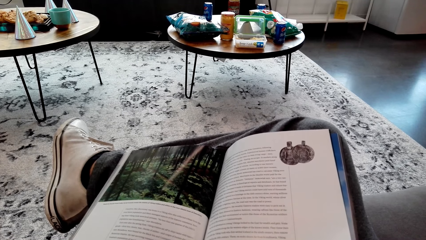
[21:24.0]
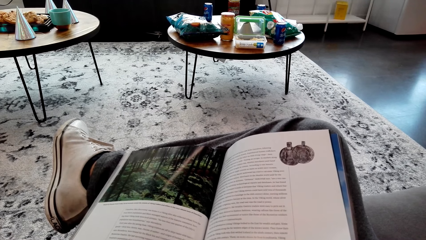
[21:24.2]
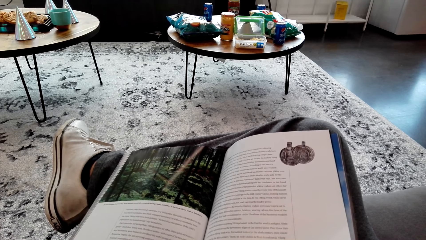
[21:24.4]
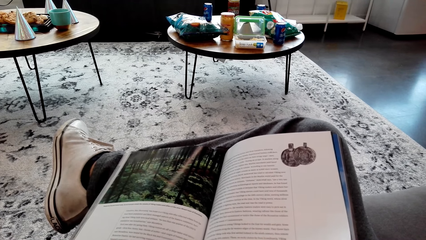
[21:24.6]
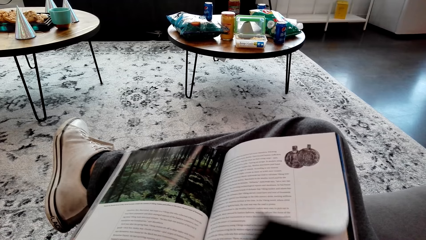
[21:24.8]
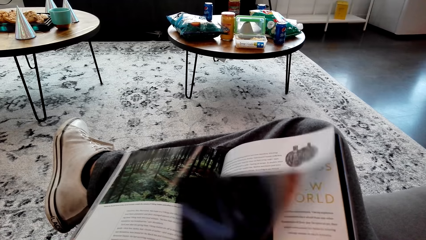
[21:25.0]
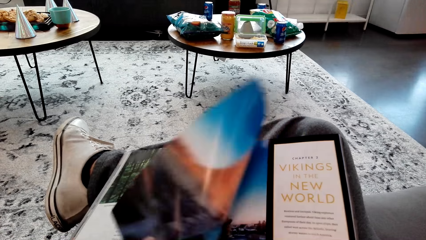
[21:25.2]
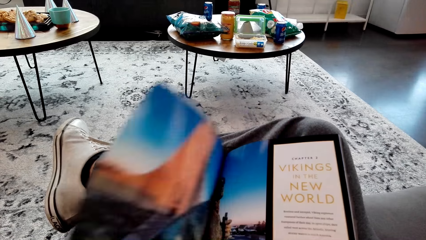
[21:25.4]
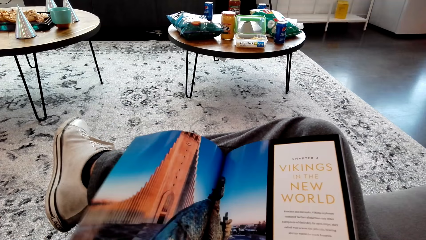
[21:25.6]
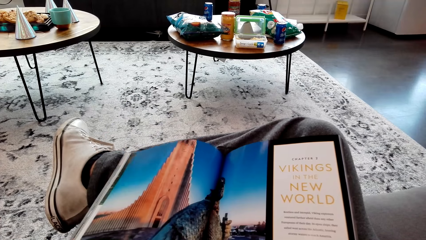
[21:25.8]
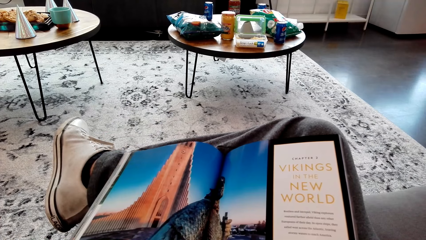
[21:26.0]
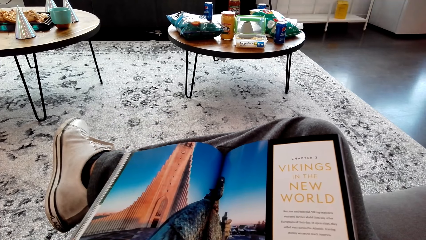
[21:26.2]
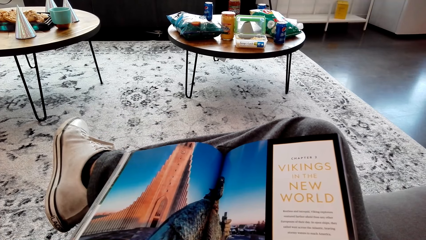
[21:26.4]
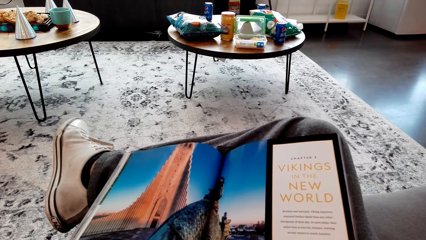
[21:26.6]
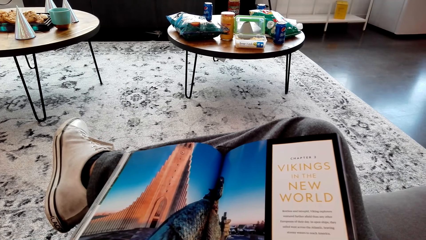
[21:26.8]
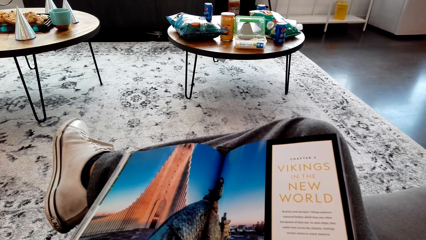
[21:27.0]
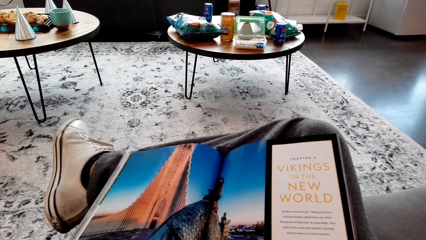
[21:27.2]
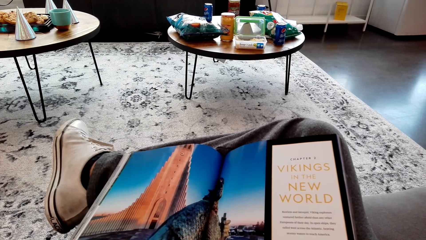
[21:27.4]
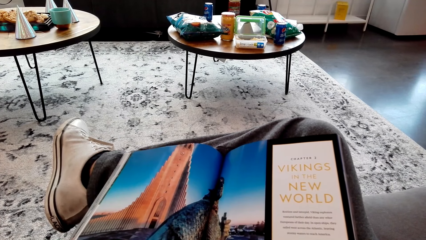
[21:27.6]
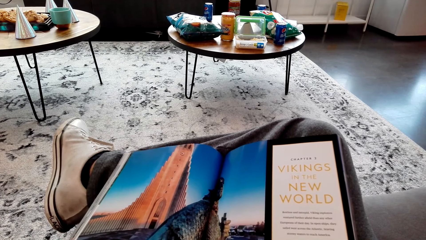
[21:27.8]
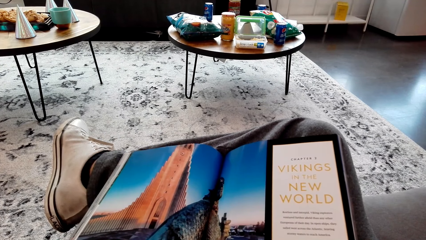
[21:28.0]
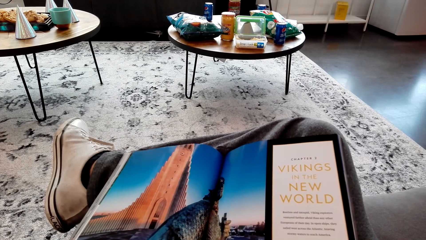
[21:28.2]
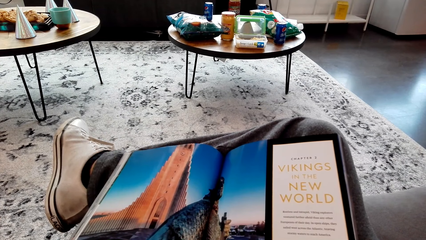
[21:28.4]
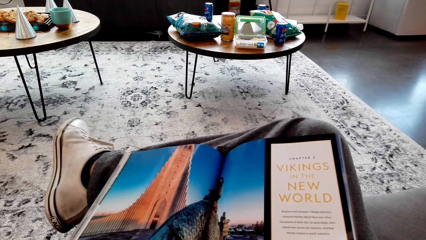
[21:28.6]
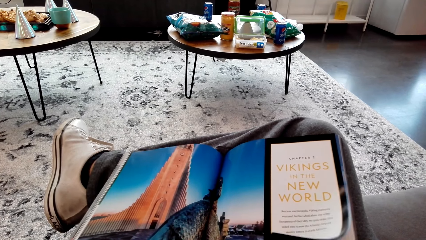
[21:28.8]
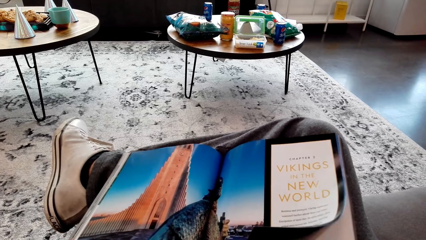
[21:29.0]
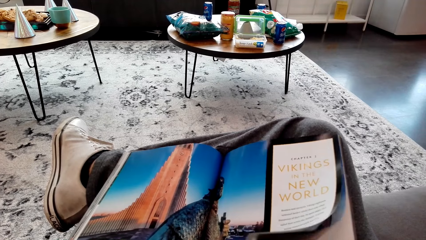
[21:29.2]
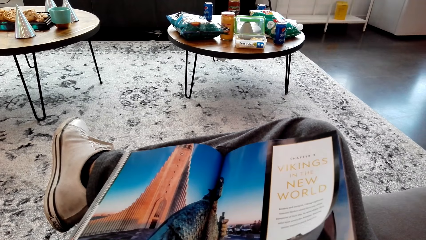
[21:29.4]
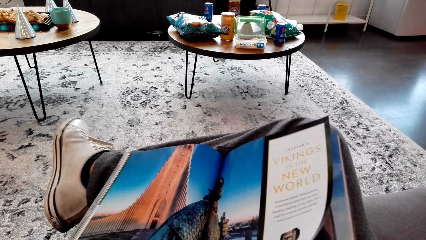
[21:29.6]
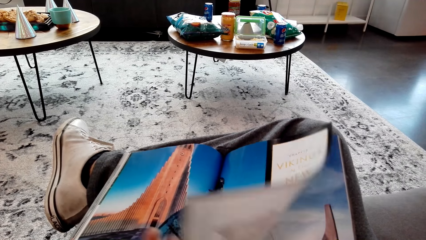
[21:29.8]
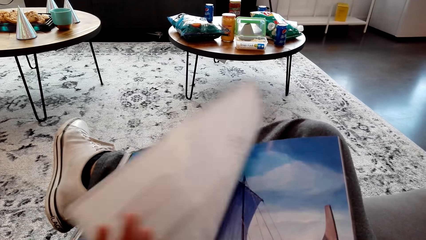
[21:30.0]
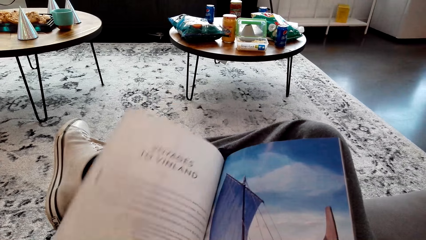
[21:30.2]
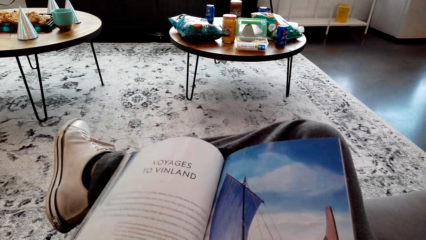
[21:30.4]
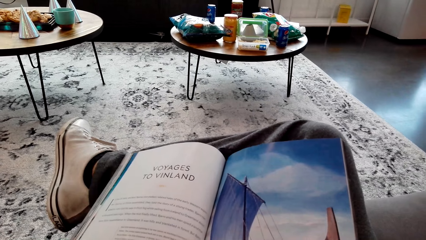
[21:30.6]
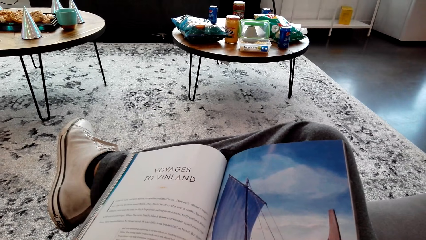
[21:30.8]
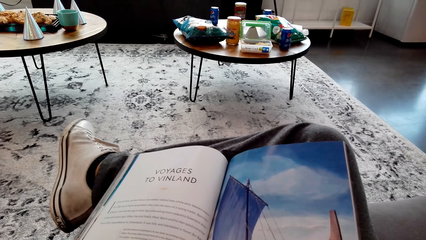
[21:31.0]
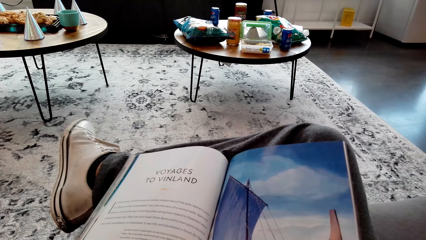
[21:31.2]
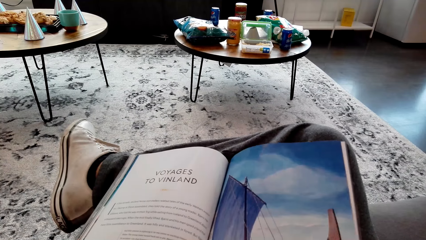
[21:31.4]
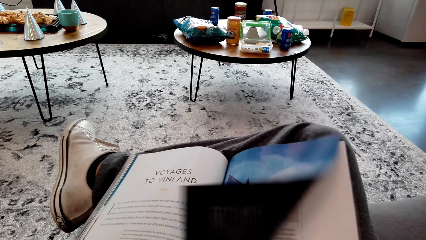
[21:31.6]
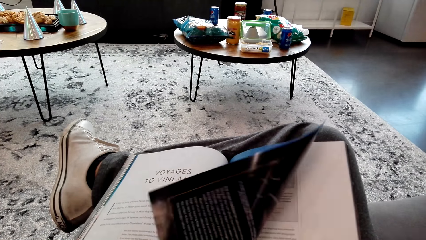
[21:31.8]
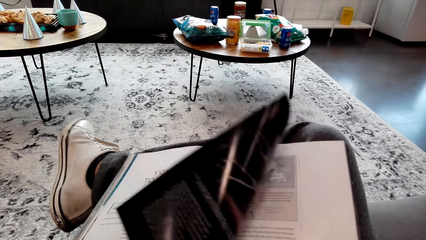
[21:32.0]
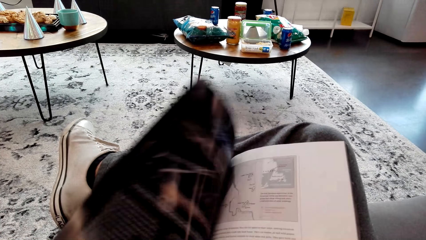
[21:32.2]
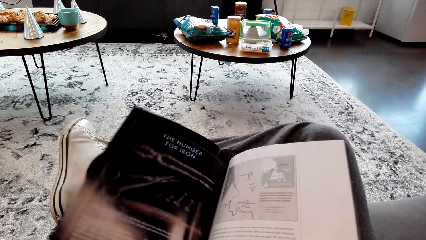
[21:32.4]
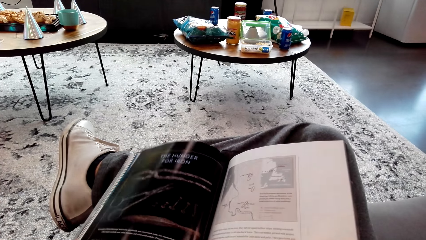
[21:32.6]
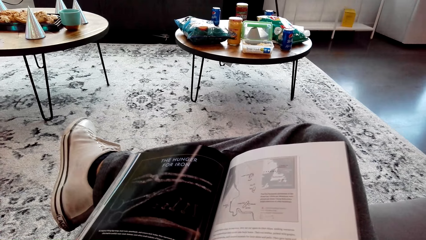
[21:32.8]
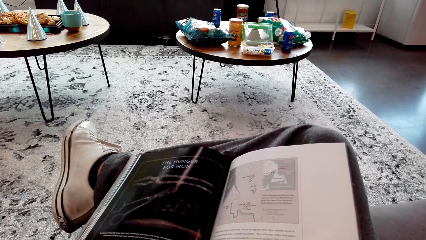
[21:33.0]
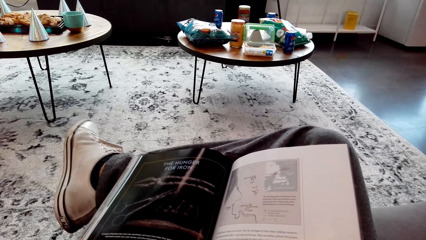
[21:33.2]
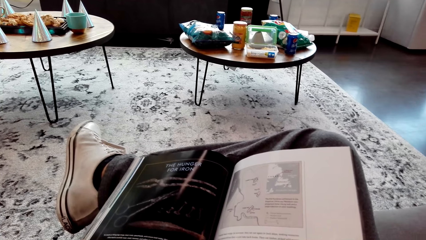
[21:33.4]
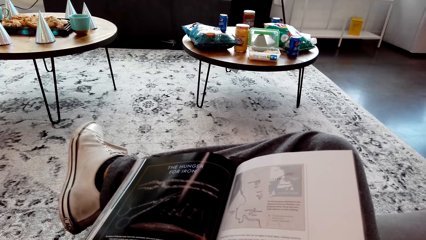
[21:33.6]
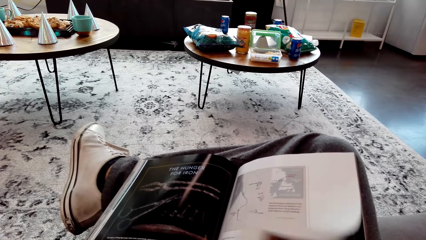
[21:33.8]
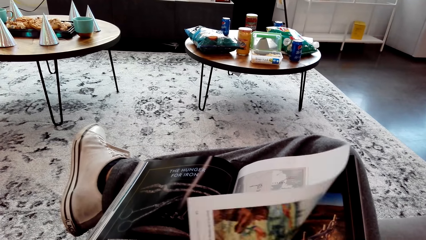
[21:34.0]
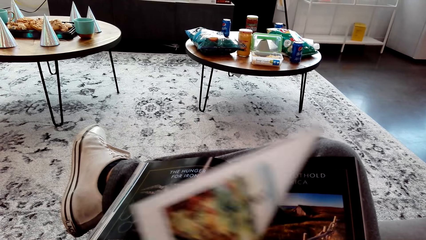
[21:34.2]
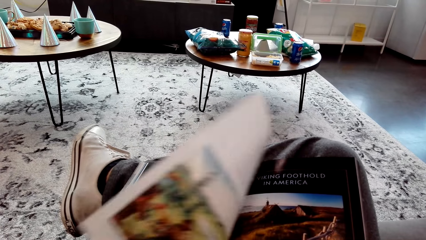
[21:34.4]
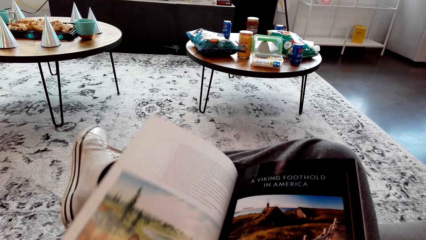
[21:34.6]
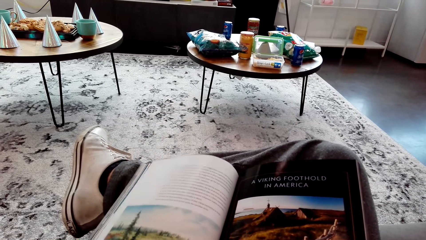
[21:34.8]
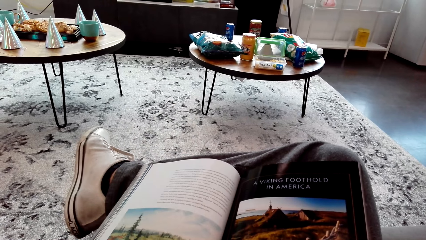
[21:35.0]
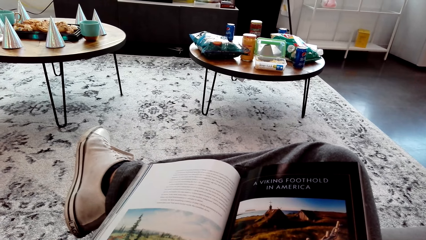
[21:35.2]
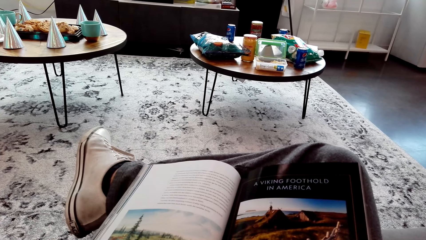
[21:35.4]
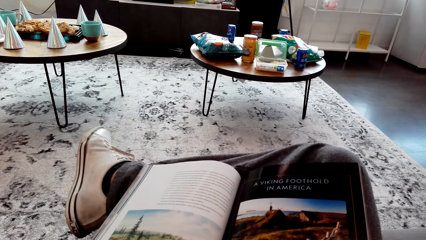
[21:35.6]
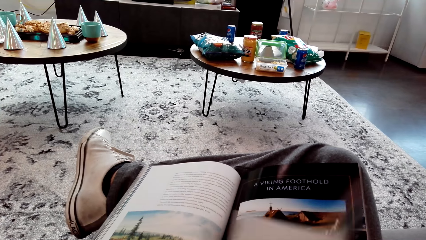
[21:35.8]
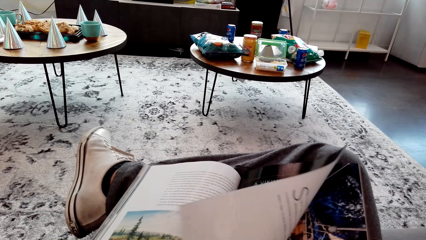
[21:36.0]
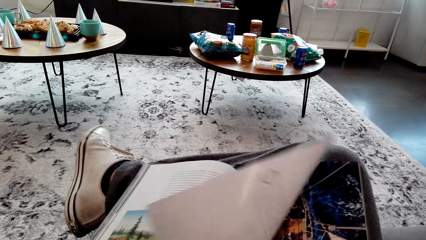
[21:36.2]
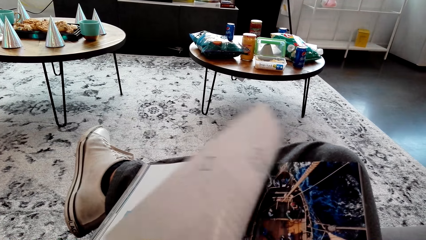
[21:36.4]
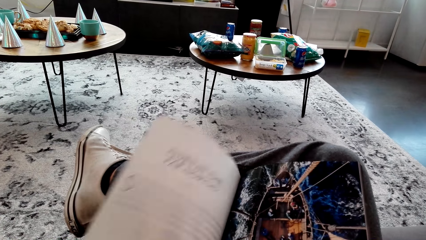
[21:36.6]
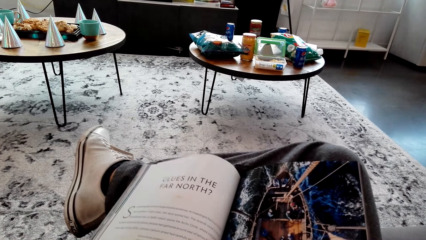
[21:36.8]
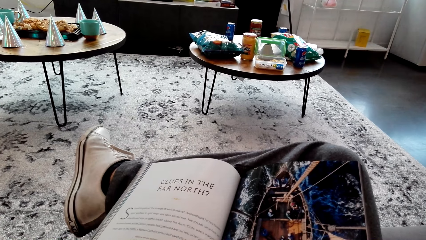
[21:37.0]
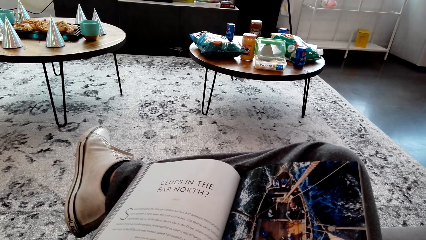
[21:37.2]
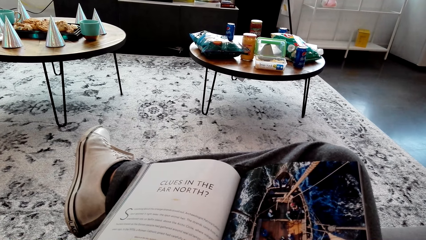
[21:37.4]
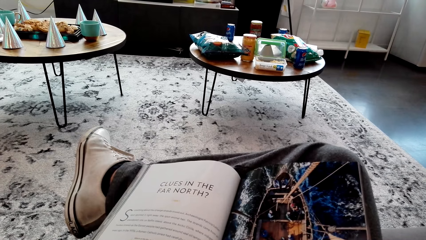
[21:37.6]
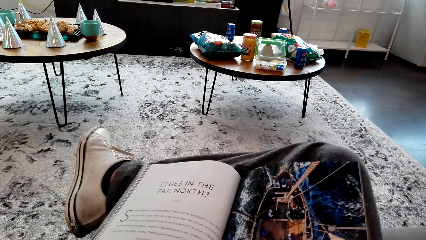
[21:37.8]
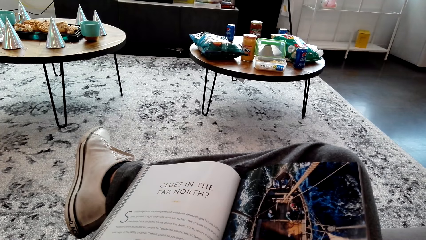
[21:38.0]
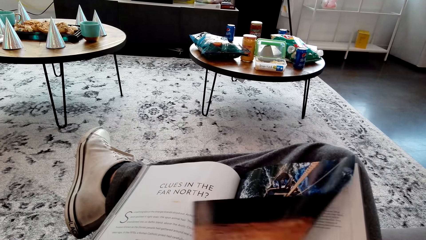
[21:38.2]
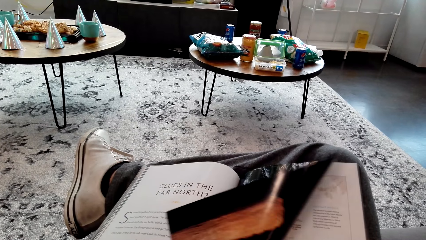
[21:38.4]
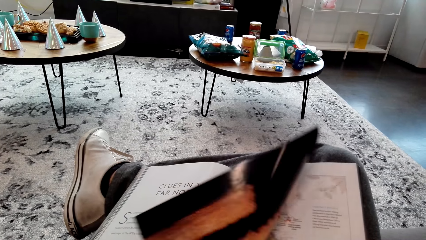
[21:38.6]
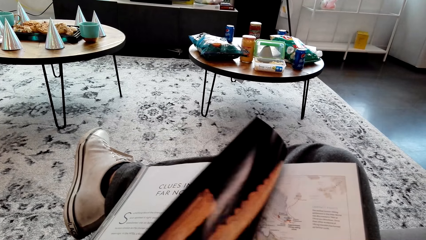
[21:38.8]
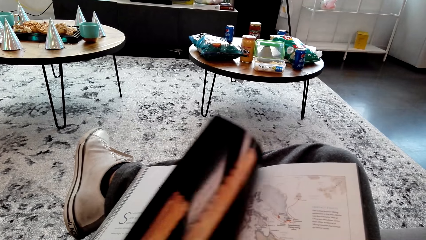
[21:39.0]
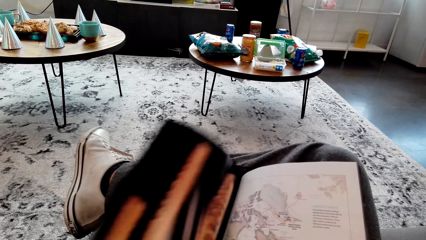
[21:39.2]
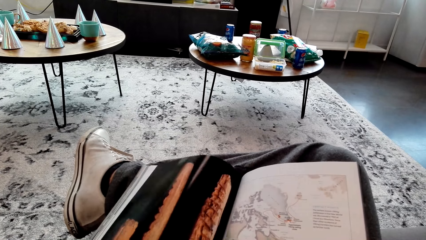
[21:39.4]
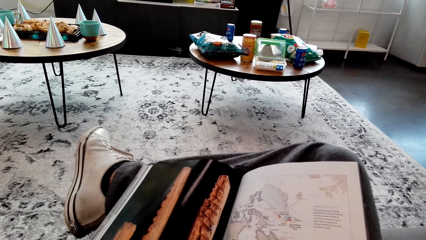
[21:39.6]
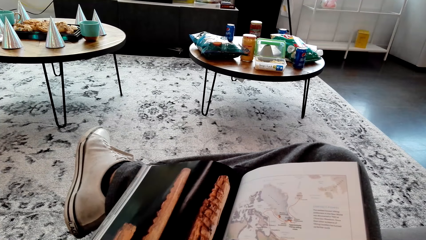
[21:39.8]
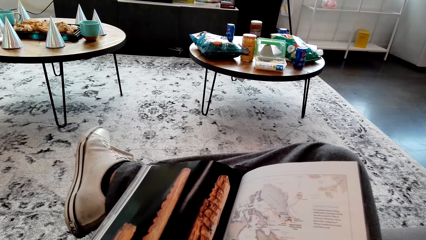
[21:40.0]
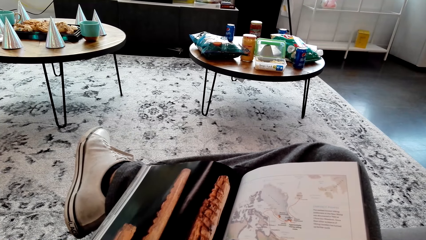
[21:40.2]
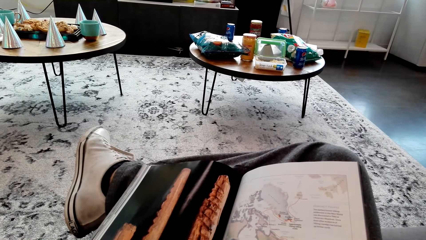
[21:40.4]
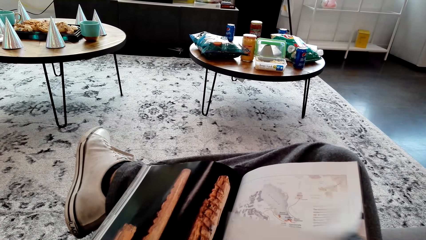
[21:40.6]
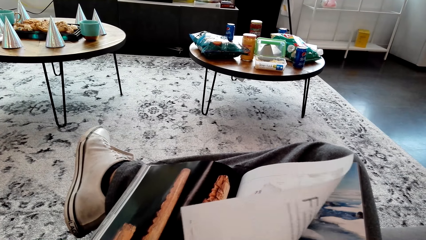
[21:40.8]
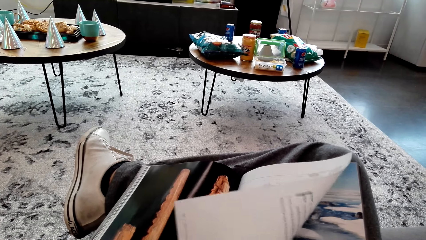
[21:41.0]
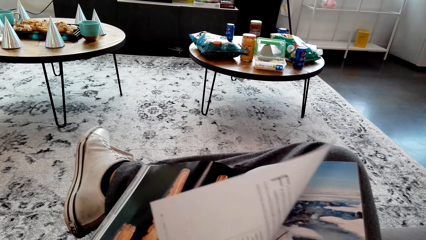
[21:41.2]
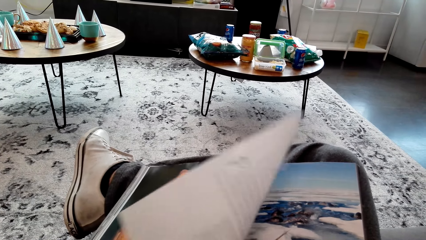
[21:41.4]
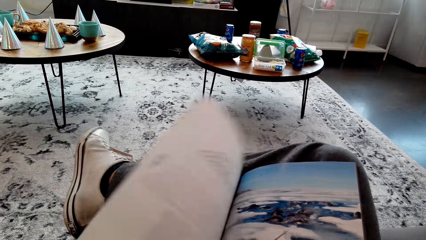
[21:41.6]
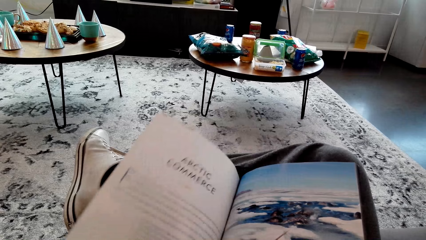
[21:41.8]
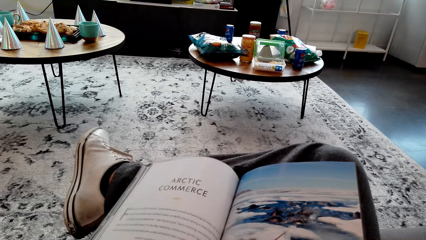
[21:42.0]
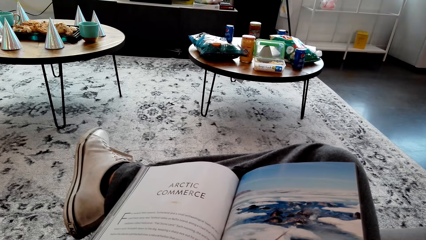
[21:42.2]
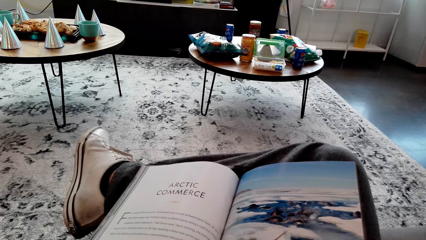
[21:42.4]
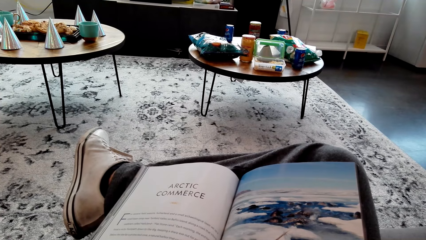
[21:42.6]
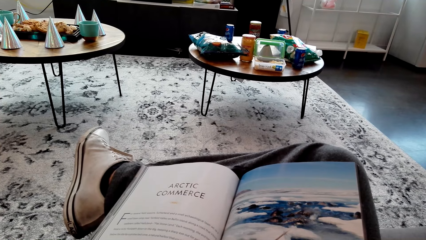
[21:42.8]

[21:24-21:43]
The camera wearer opens pages of the book. They read the book. They open pages of the book again.
